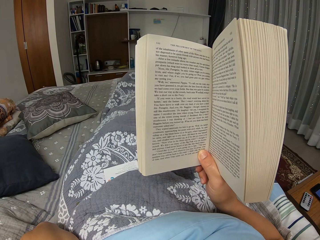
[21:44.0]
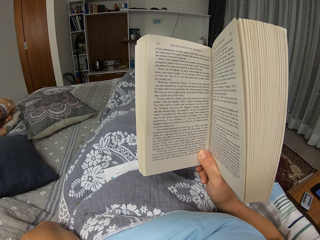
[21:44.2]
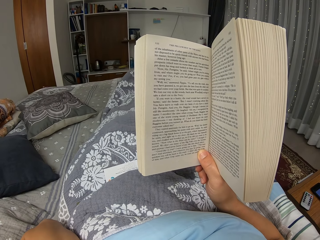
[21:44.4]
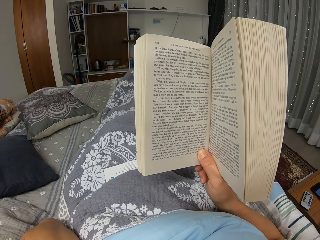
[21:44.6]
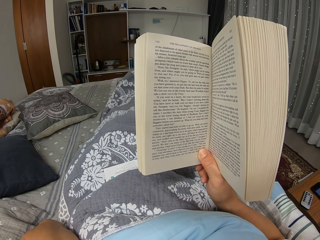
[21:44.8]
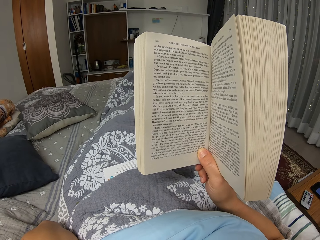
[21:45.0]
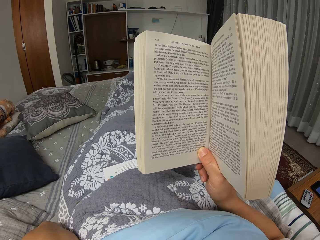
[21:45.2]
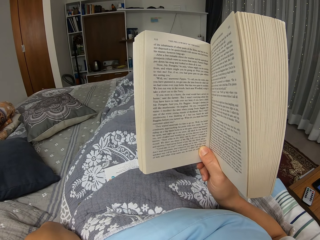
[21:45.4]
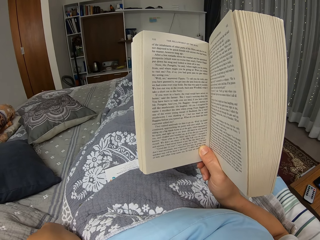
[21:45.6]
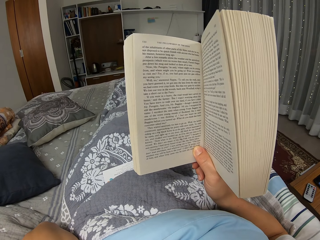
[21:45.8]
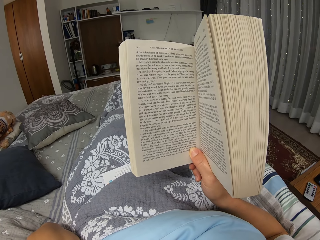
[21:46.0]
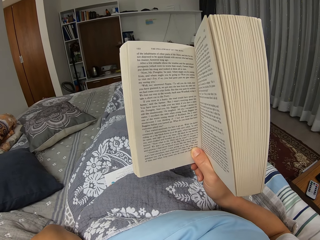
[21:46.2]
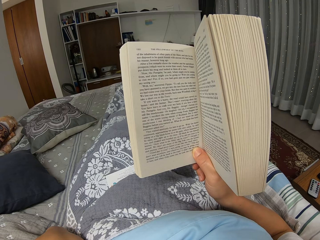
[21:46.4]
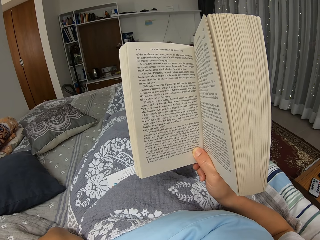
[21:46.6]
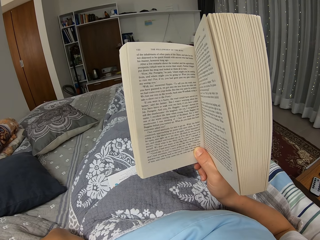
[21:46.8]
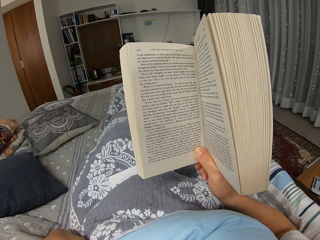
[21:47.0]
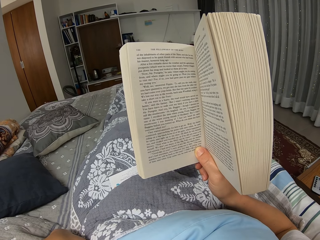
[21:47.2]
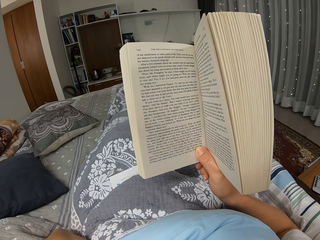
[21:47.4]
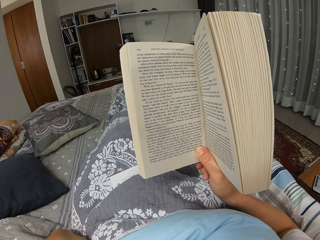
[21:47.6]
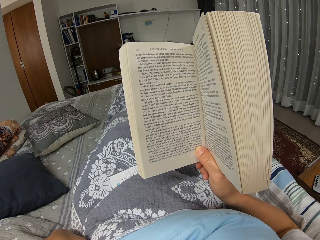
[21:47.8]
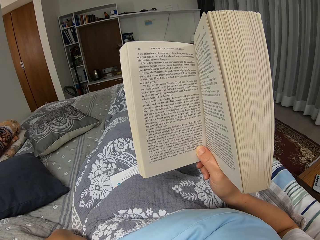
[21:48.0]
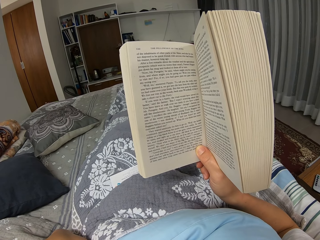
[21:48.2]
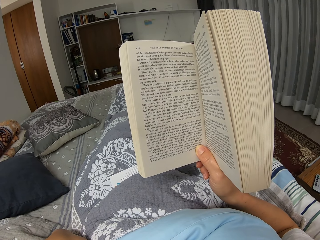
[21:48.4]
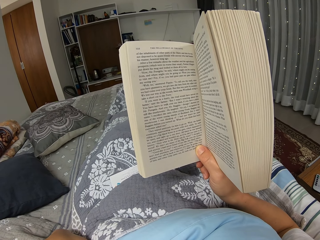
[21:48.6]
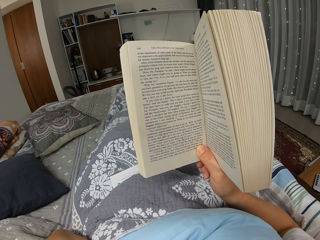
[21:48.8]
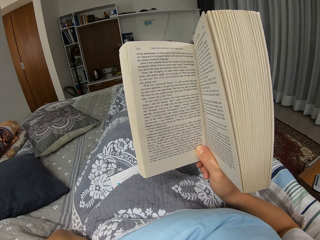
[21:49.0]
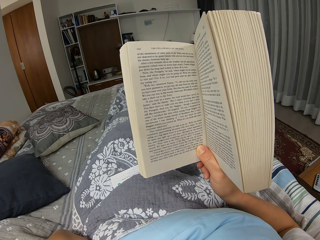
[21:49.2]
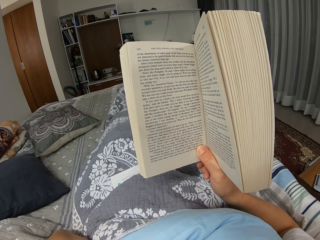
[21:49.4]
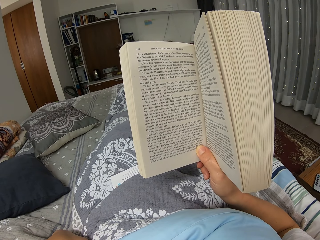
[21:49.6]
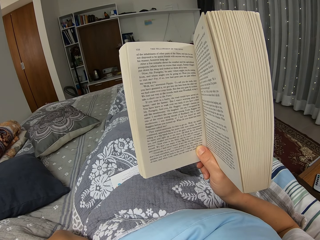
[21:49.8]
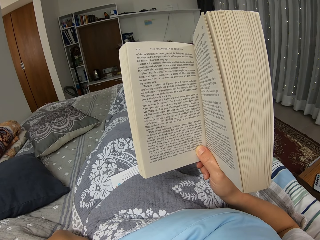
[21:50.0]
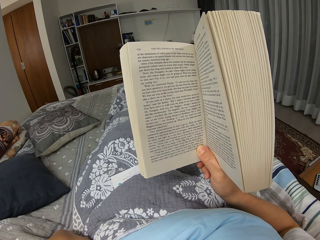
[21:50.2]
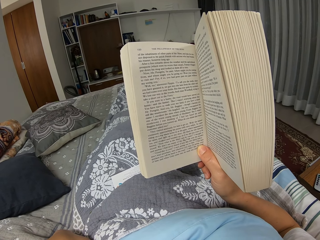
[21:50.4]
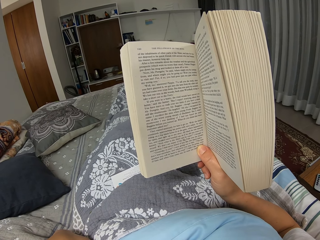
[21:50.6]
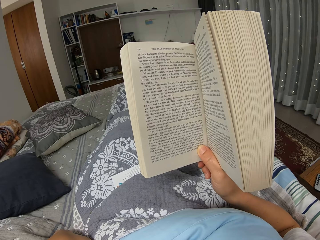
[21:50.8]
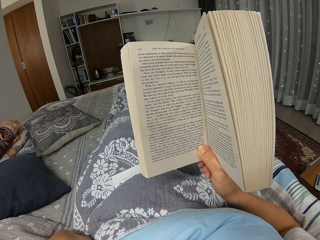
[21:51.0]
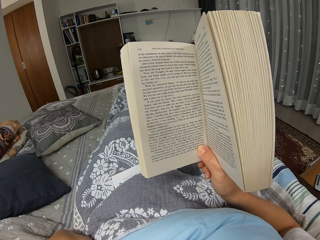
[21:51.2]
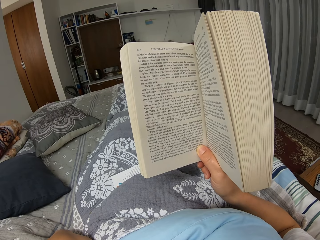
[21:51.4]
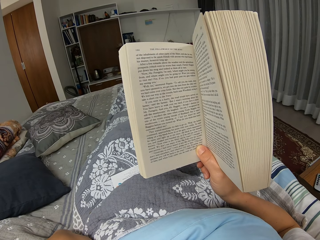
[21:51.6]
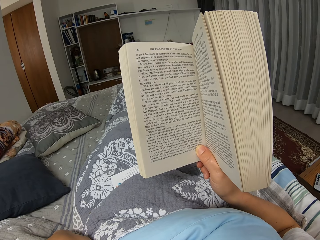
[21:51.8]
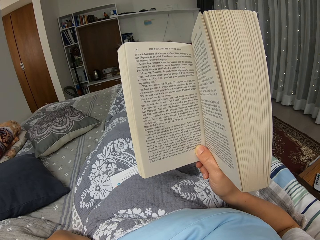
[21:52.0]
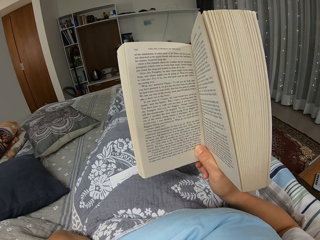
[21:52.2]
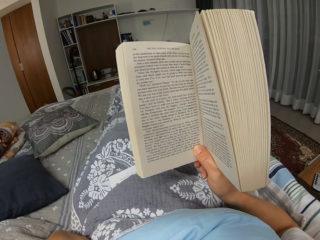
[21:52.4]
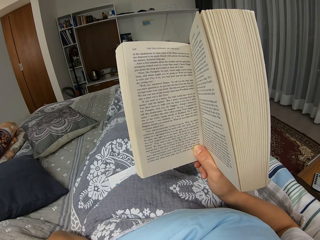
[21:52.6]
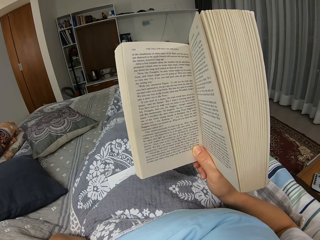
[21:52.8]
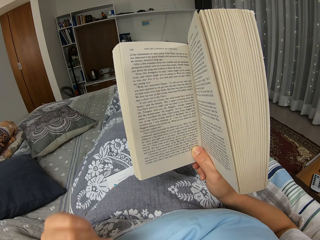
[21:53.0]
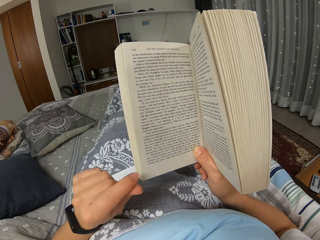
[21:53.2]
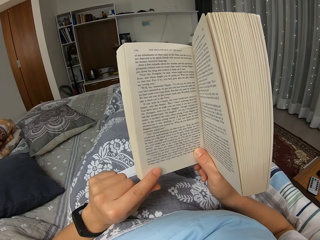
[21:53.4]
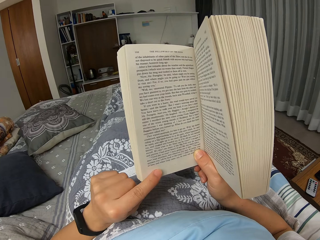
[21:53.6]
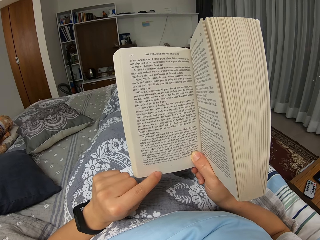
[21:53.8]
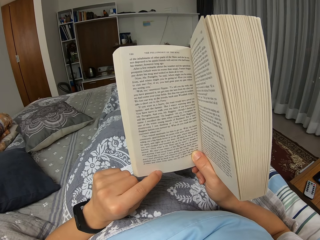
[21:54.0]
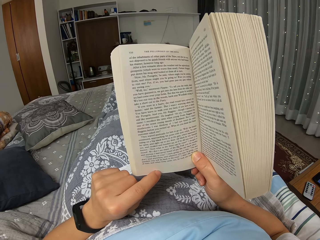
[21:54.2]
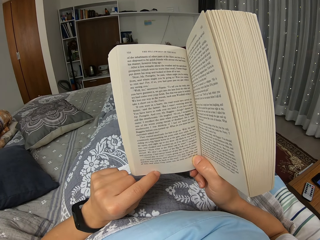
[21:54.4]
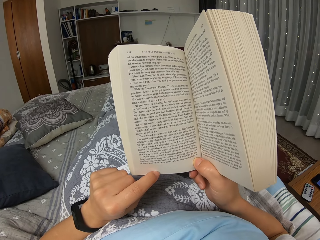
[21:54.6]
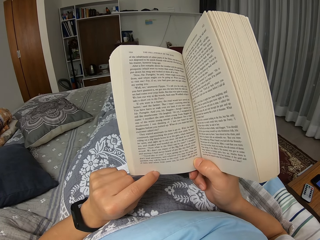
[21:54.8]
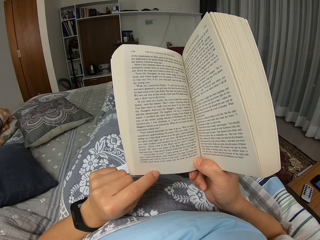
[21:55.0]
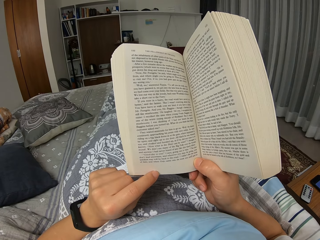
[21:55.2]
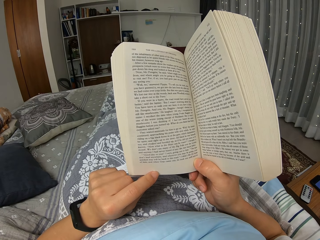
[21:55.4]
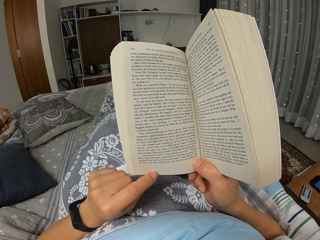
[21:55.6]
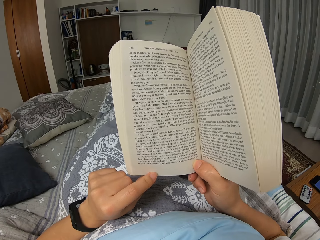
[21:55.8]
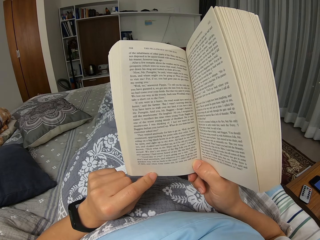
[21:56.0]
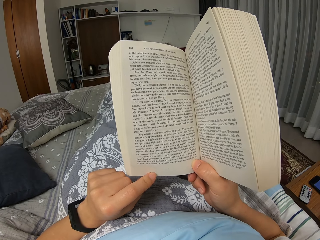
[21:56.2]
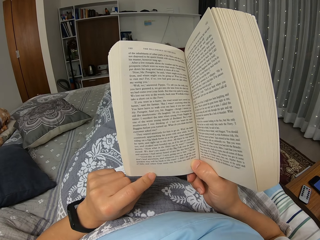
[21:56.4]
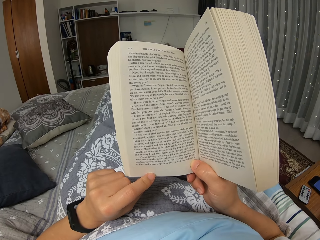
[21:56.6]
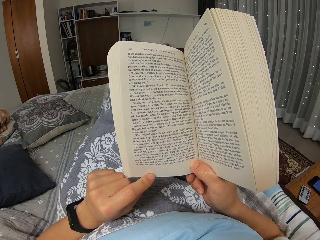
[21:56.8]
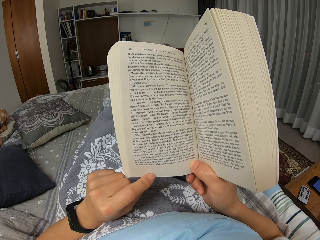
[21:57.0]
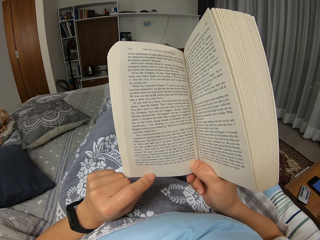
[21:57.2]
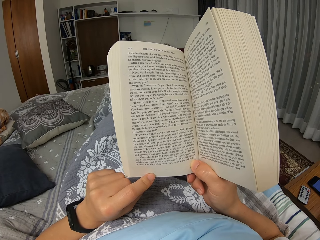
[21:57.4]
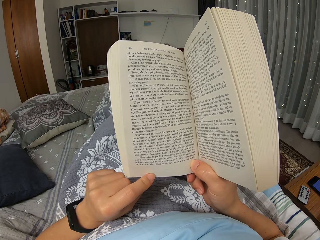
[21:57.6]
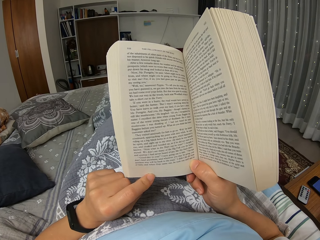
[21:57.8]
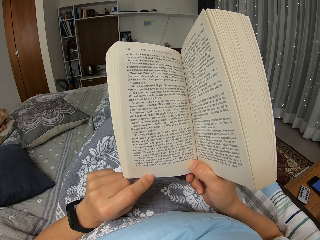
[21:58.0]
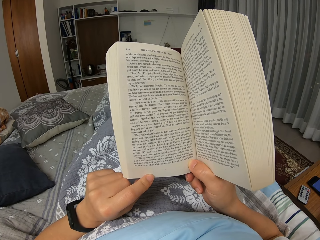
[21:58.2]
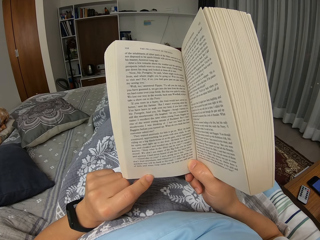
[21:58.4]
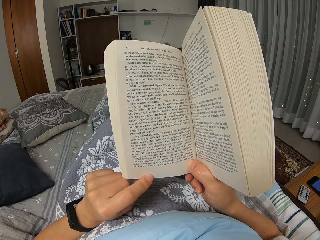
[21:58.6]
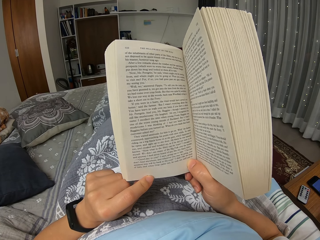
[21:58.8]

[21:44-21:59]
The camera wearer touches the book. They move a leg.

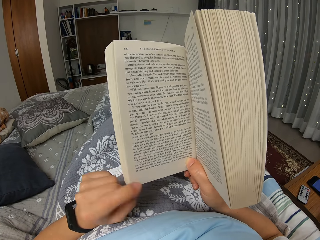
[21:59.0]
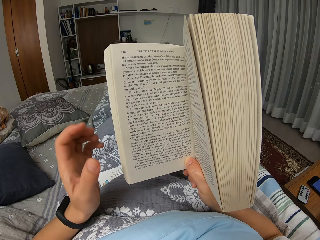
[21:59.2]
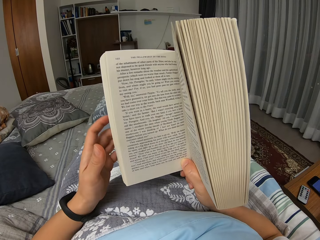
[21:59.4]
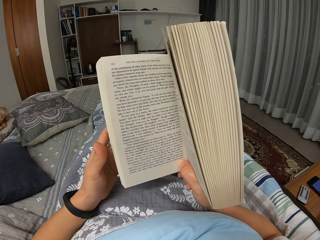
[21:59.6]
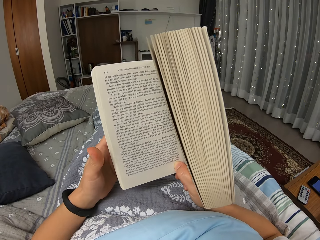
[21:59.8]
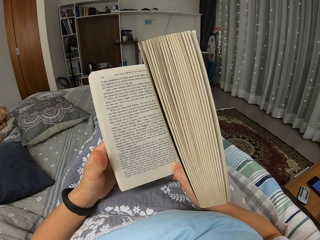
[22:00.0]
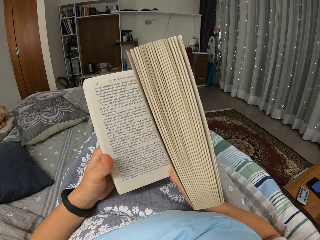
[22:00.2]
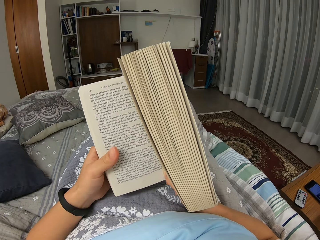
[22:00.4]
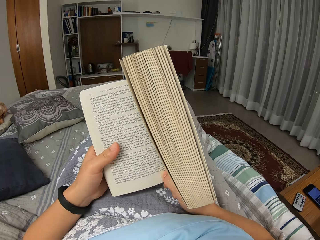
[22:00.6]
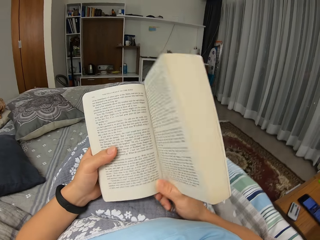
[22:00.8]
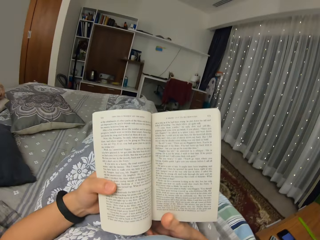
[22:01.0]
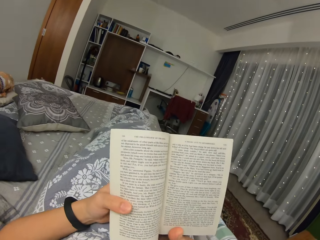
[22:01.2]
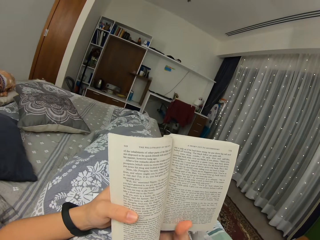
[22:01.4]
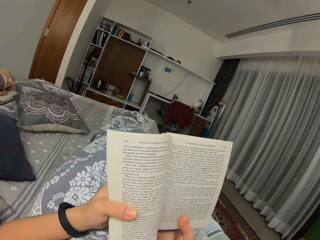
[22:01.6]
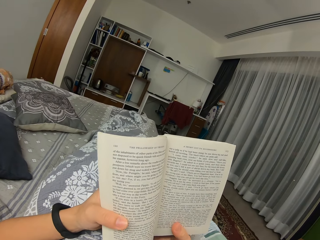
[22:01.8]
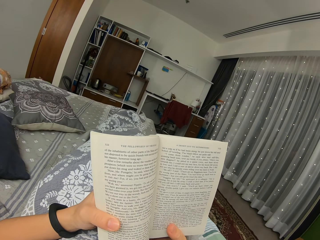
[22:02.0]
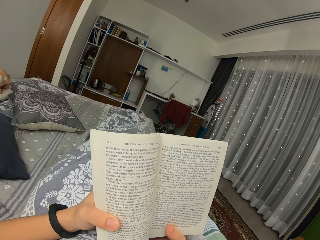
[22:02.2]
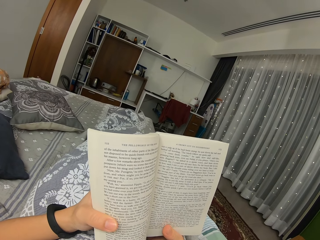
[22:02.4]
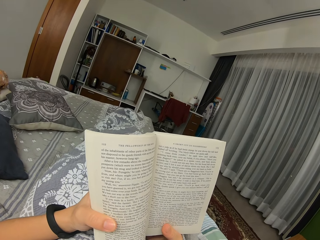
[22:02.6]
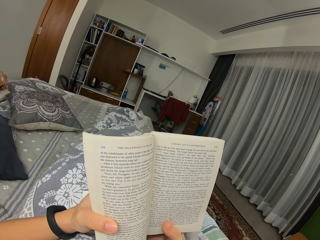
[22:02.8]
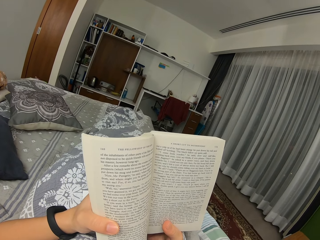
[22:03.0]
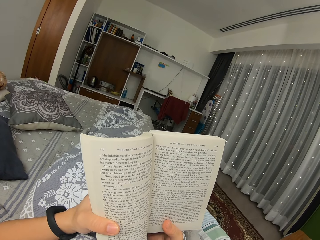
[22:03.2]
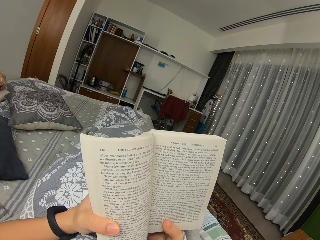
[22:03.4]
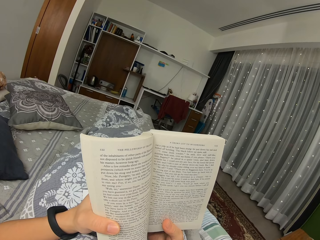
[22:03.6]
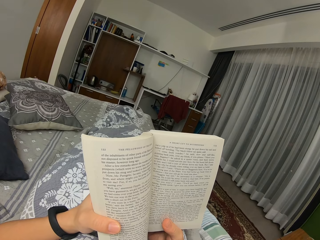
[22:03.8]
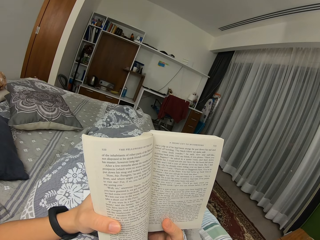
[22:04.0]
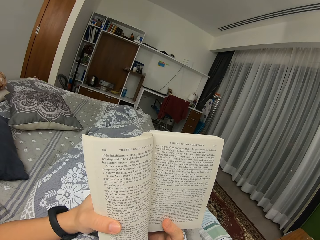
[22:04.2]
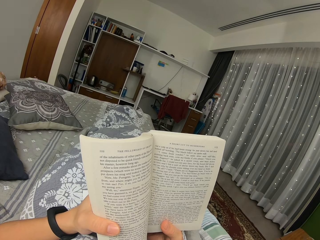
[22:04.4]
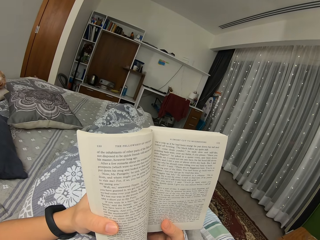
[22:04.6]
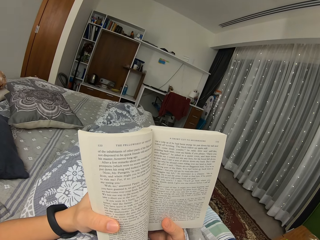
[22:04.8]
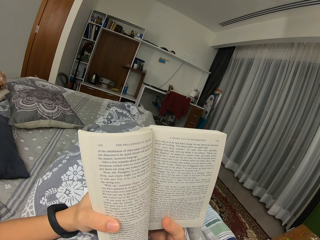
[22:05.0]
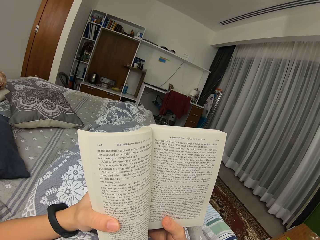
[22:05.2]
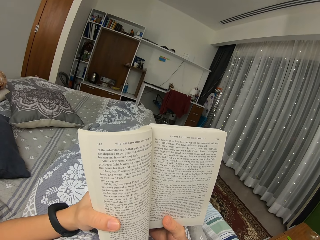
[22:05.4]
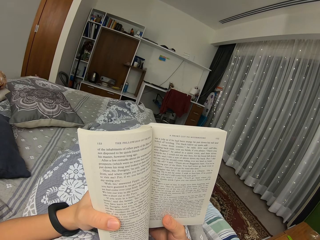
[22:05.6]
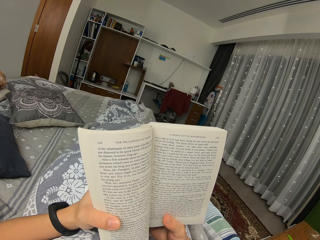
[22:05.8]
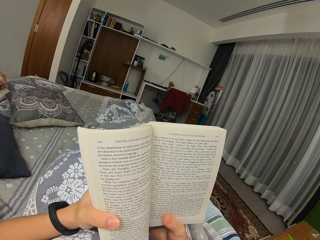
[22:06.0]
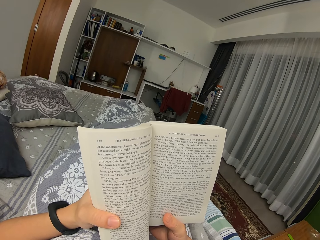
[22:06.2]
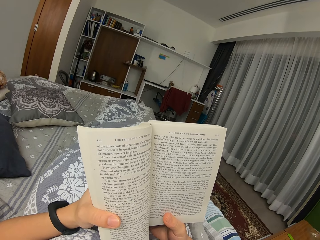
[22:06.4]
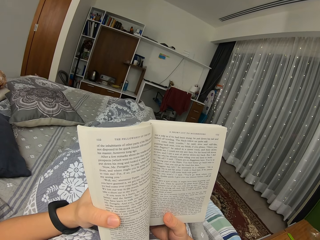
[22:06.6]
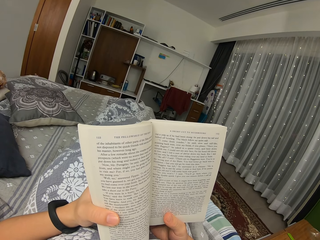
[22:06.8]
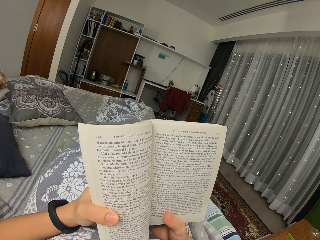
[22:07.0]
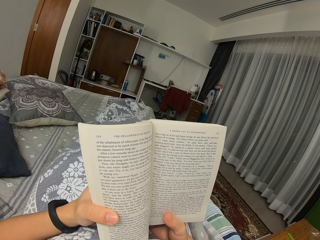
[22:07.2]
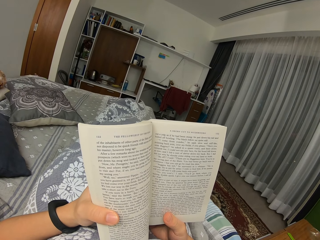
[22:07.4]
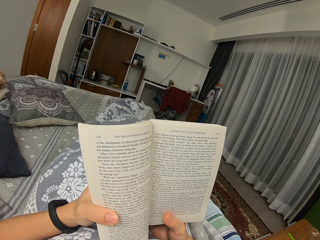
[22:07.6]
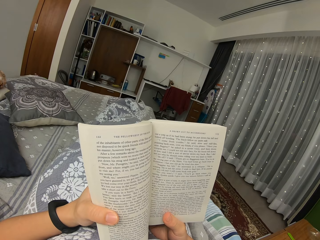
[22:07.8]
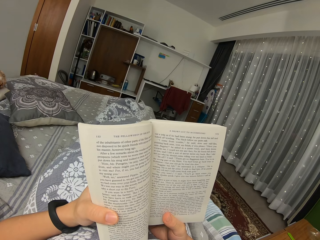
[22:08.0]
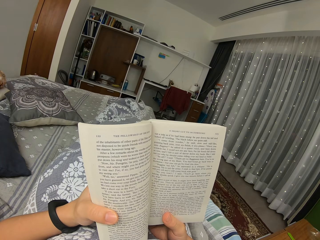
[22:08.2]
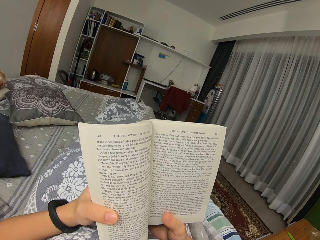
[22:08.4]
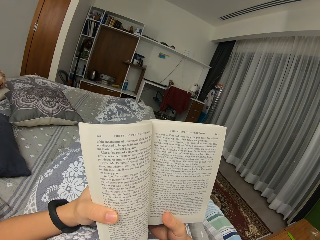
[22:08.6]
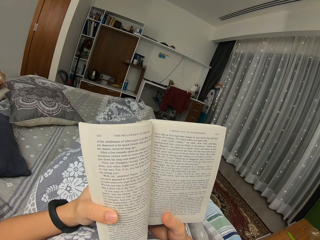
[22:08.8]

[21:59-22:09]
The camera wearer holds the book. They breathe in.
